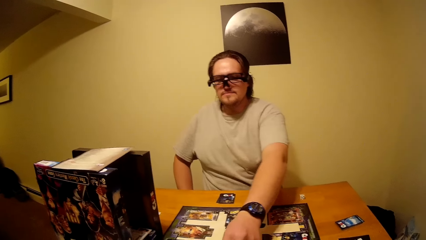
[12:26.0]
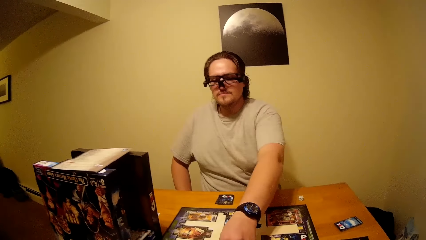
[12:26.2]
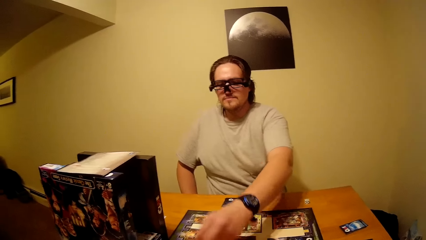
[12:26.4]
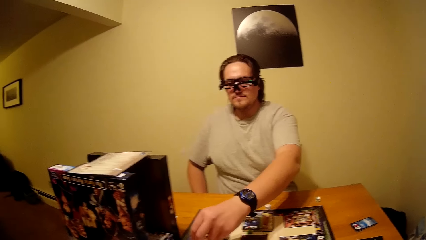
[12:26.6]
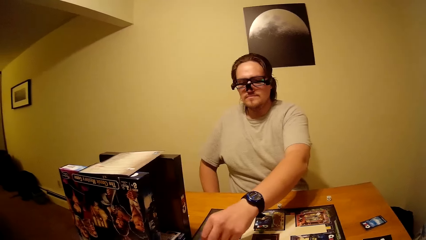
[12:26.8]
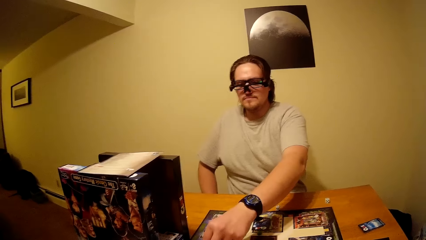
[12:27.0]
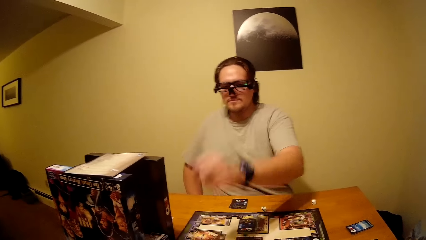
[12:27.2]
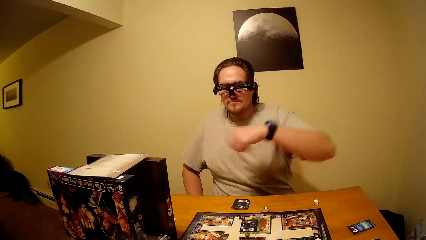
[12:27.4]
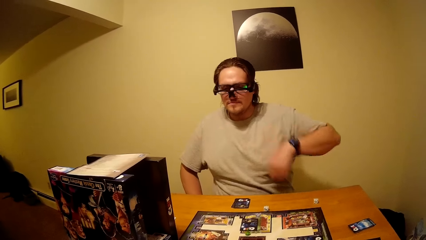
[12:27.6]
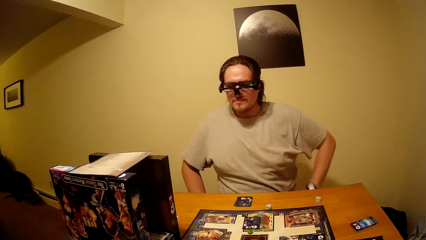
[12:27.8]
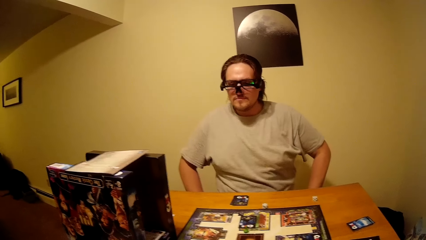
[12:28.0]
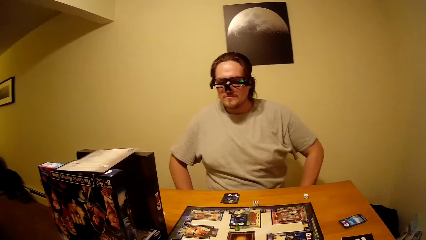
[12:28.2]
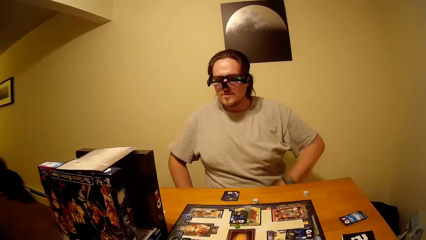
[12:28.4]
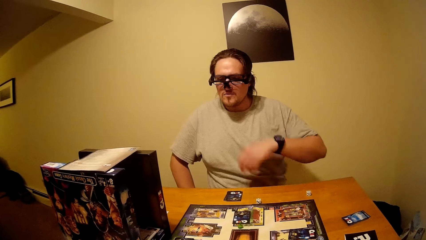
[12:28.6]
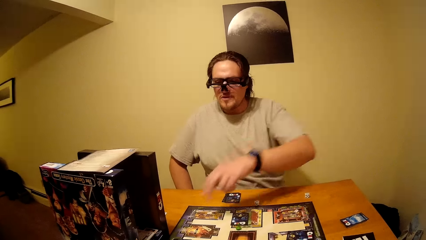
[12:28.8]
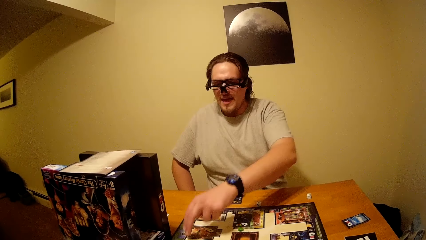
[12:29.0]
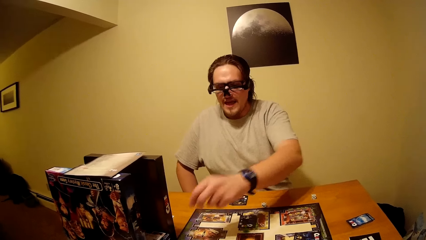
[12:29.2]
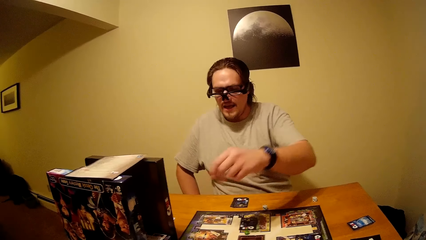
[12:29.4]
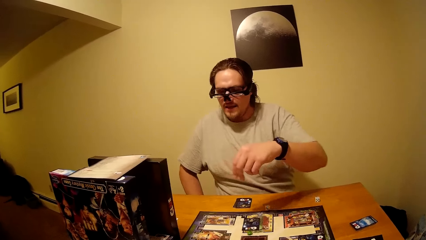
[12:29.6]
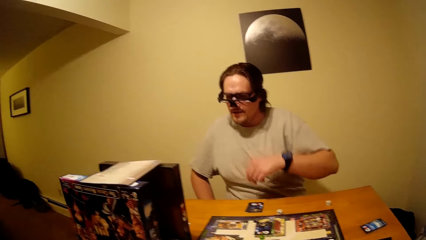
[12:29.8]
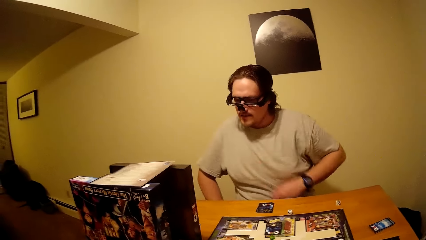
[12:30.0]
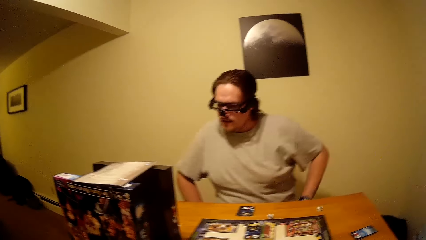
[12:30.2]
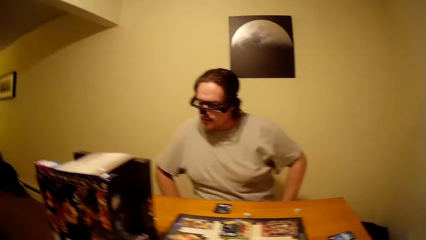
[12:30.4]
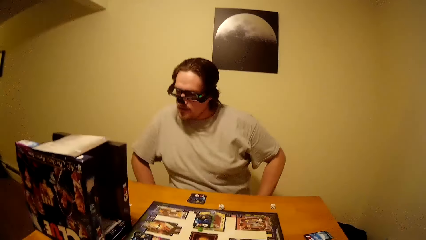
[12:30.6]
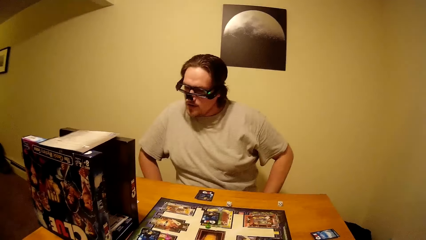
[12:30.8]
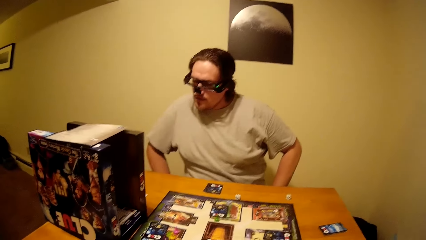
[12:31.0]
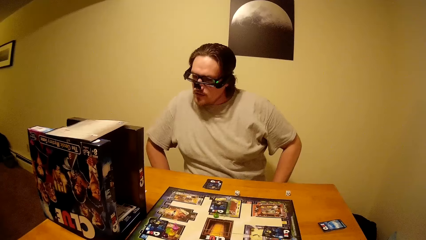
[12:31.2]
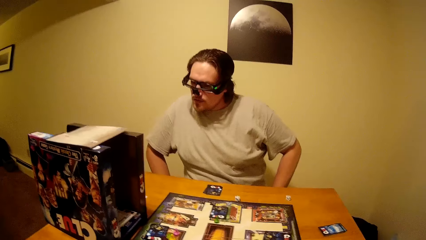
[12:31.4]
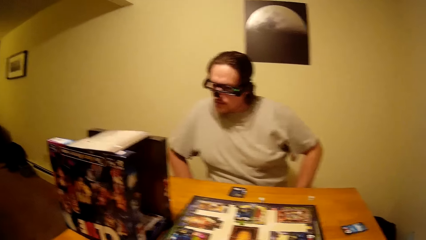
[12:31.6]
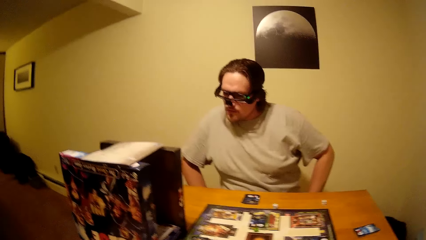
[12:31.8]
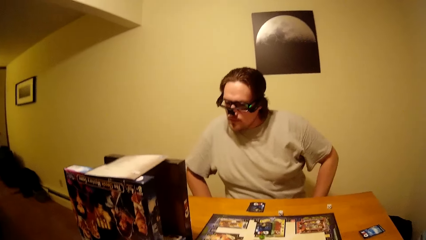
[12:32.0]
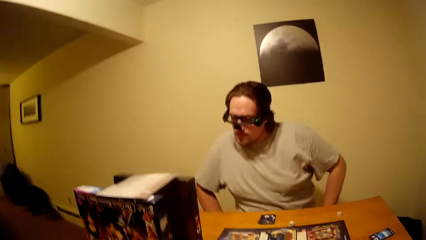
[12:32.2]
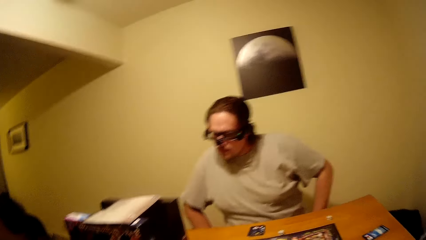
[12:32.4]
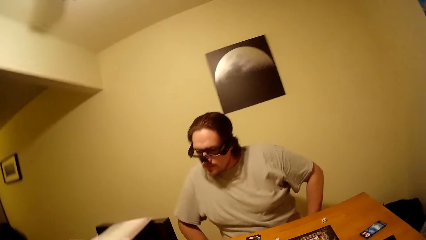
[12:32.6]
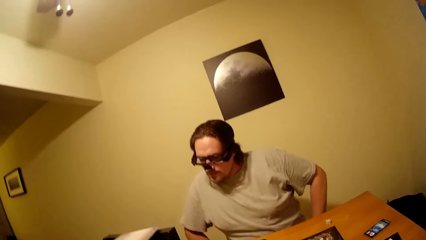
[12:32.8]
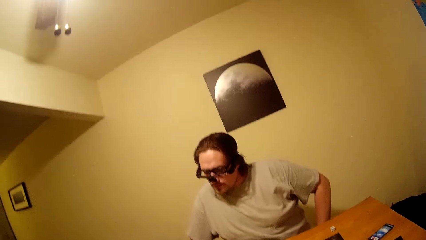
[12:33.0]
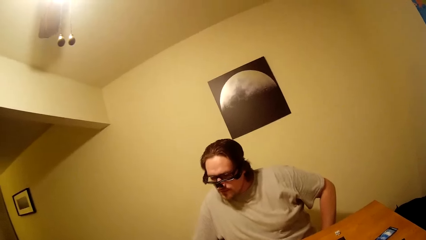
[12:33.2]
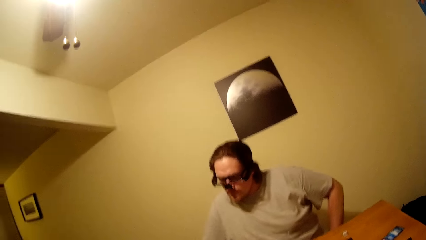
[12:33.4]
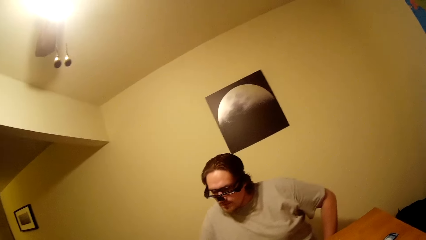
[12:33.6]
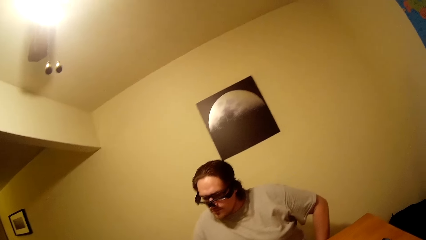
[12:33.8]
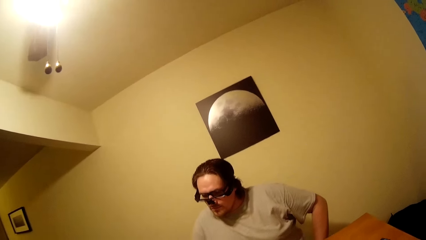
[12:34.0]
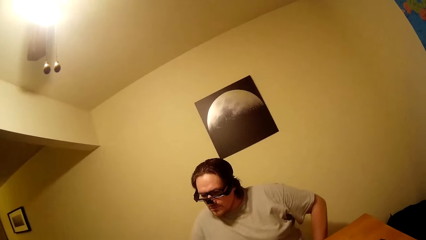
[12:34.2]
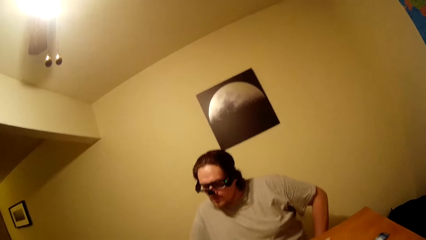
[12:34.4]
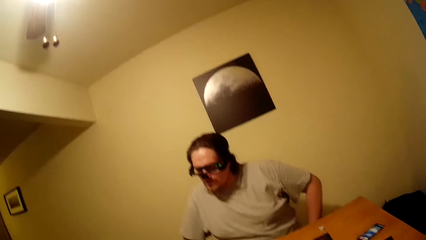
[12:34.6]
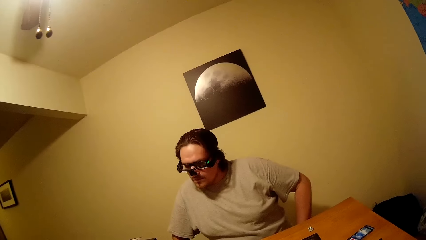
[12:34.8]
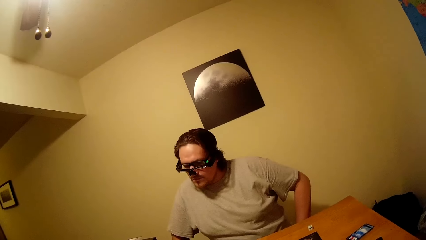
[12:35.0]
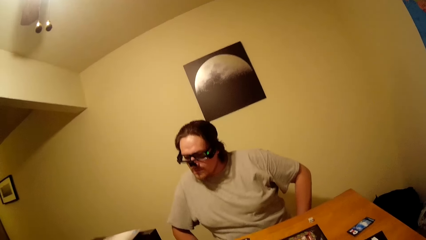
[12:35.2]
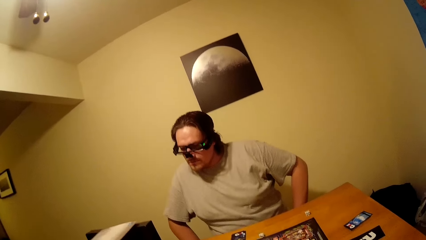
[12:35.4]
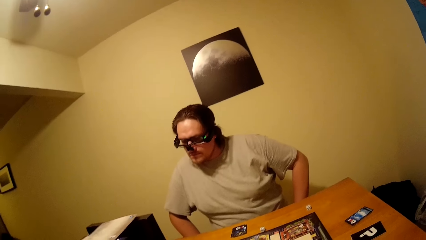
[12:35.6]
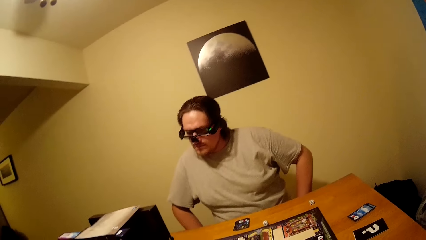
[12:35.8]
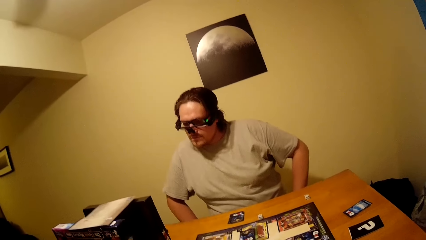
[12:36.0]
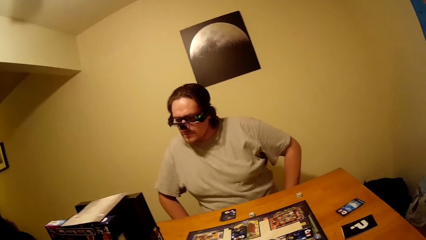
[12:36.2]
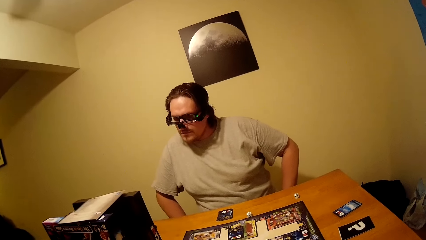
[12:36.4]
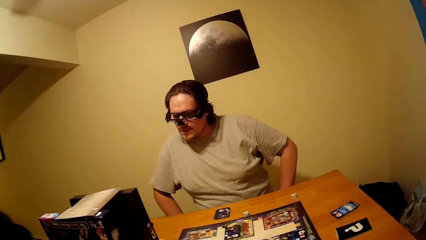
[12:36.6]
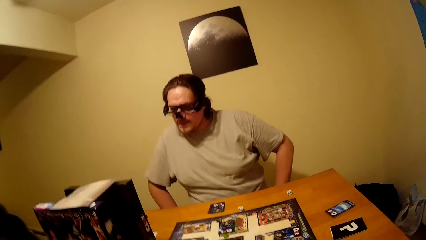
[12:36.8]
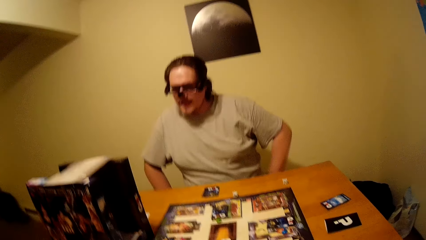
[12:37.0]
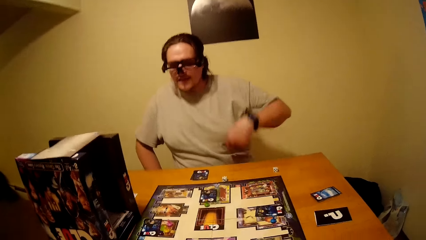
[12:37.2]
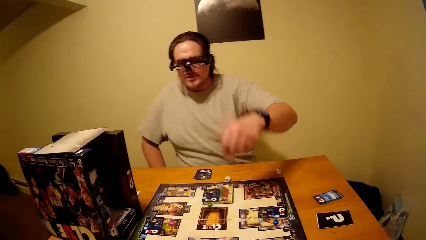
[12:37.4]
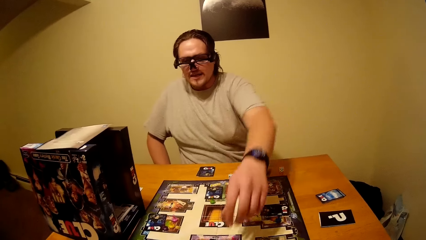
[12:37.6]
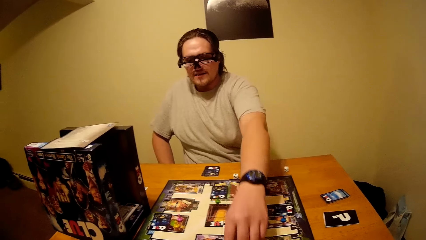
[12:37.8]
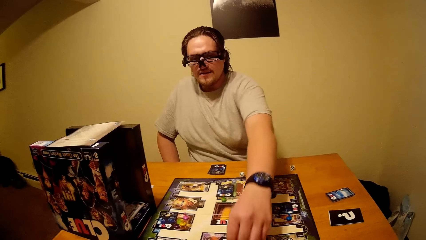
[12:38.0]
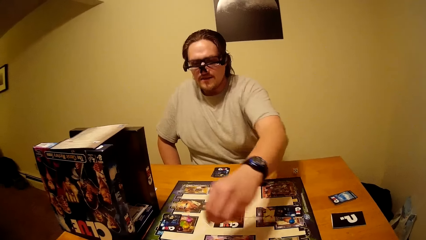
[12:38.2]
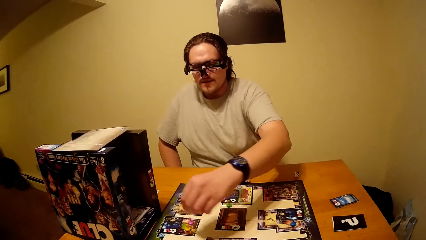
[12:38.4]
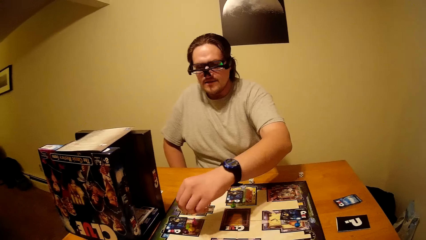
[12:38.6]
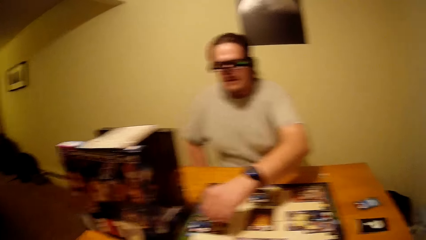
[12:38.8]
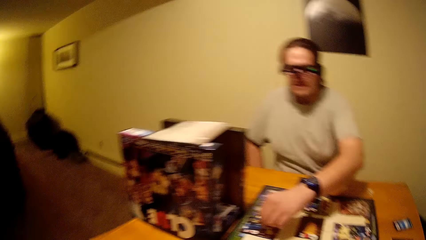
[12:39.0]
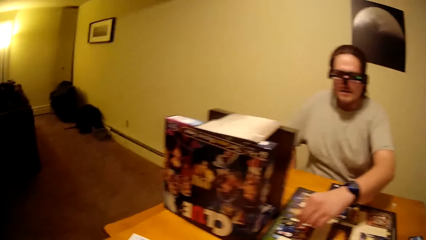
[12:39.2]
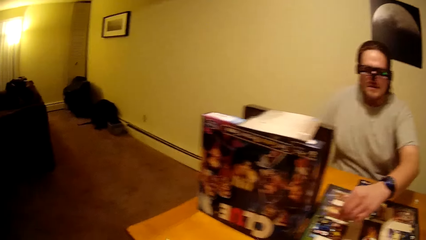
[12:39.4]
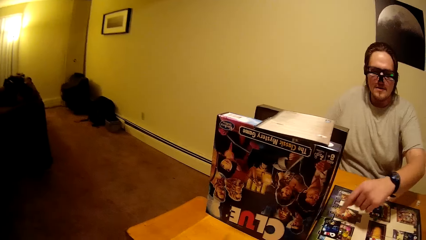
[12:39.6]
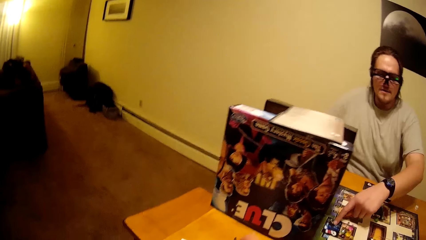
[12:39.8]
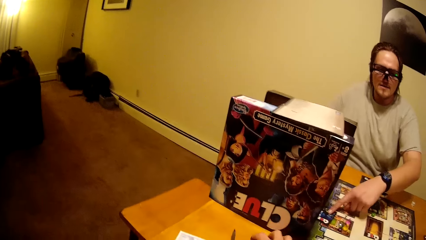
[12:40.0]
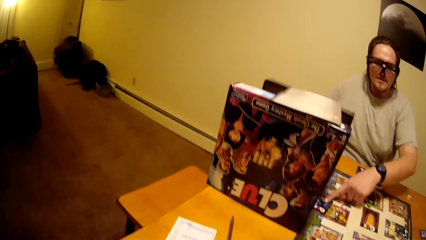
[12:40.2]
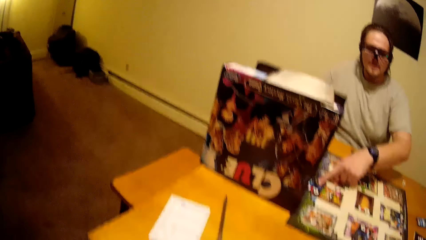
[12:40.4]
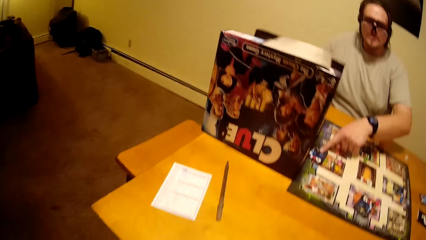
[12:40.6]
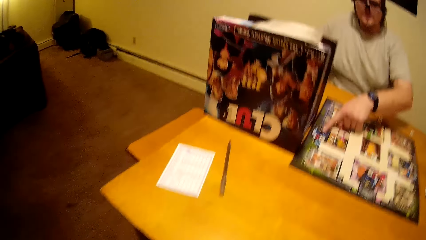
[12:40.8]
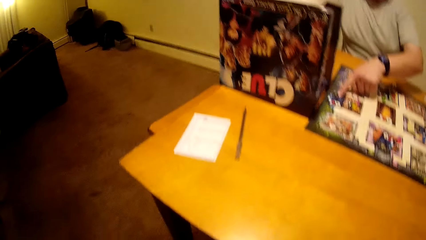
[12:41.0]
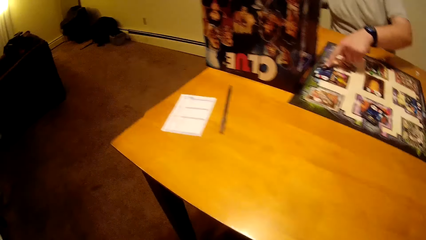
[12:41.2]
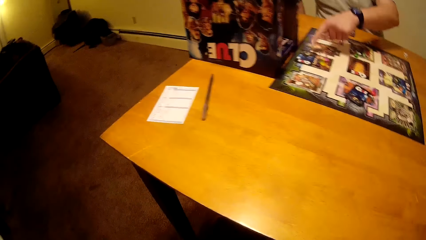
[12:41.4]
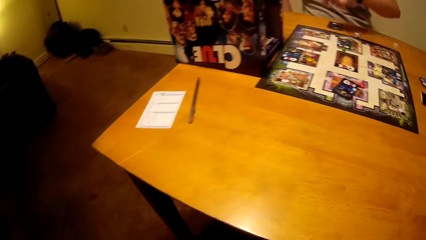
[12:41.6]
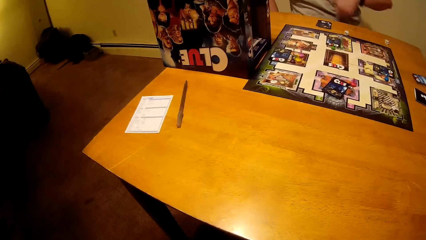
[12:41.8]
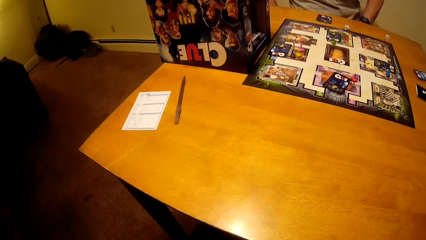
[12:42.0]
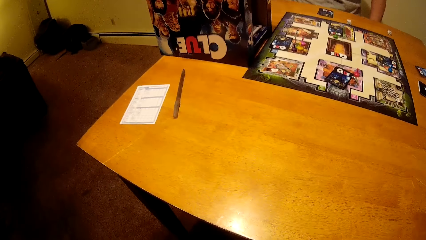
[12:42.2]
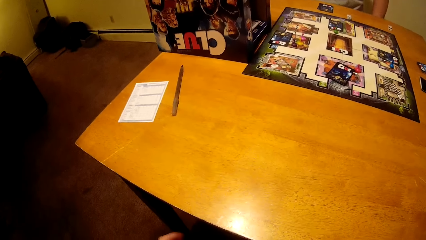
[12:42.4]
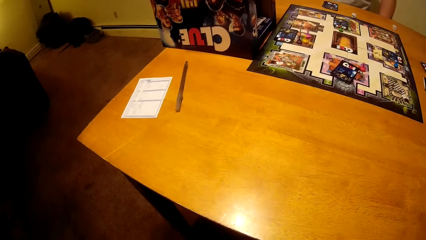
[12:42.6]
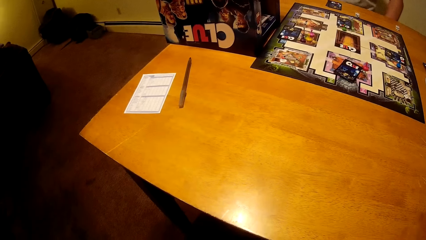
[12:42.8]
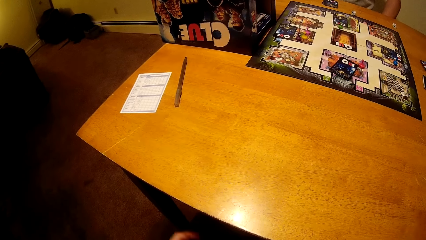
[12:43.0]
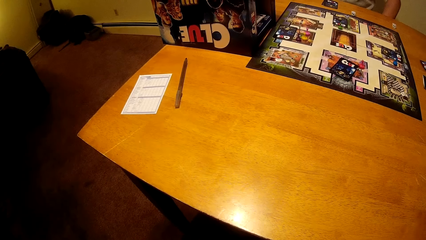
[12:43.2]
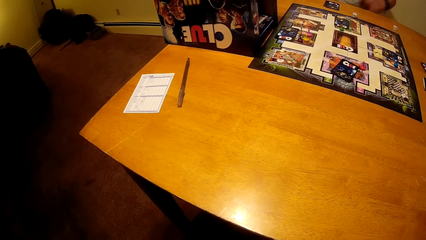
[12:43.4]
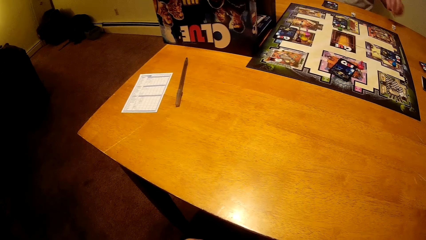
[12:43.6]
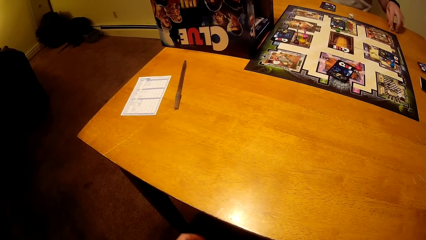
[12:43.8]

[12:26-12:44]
A man plays the board game. He picks a pawn from the clue board and drops the pawn on the clue board. He raises his right hand towards the clue board. He looks at the paper. He plays the board game. He picks a pawn from the clue board and drops the pawn on the clue board. He pushes the card aside with the right hand. He withdraws the right hand from the clue board.
